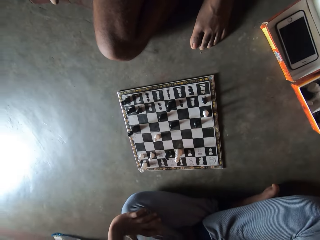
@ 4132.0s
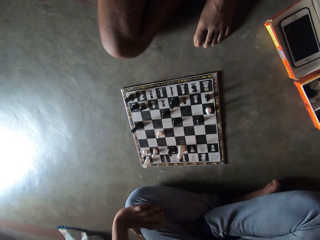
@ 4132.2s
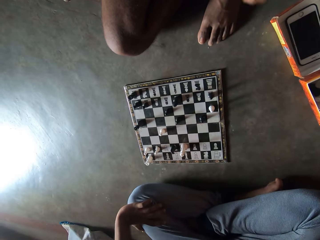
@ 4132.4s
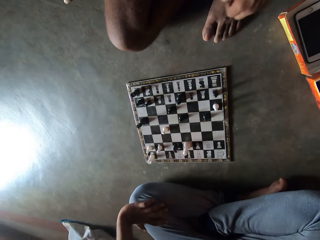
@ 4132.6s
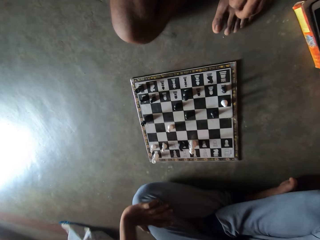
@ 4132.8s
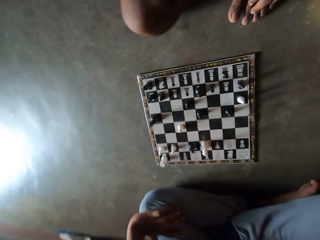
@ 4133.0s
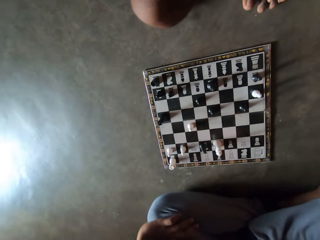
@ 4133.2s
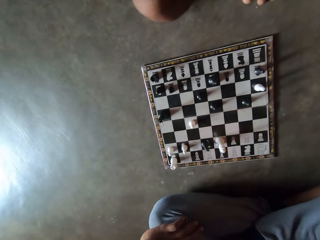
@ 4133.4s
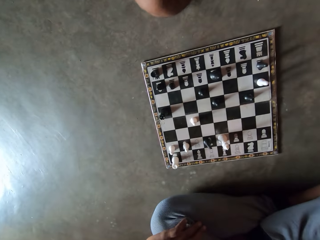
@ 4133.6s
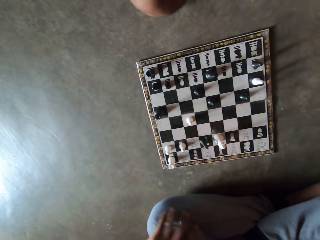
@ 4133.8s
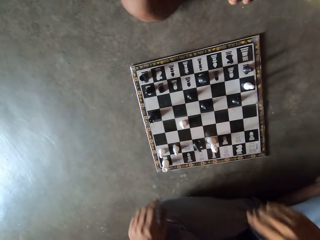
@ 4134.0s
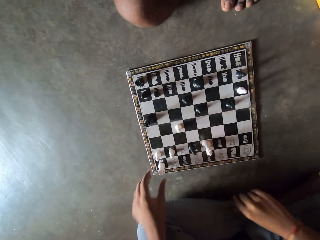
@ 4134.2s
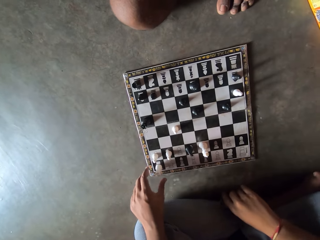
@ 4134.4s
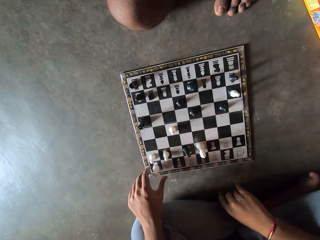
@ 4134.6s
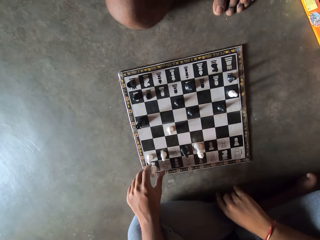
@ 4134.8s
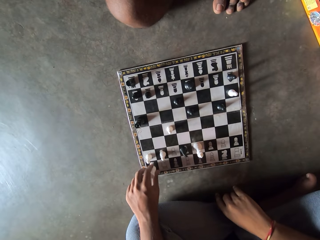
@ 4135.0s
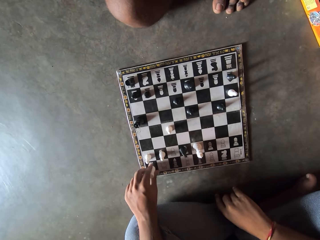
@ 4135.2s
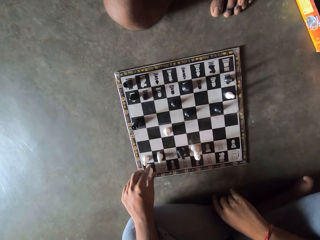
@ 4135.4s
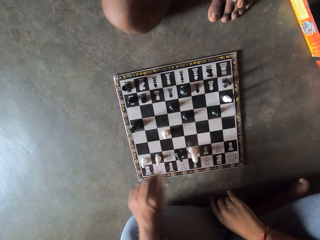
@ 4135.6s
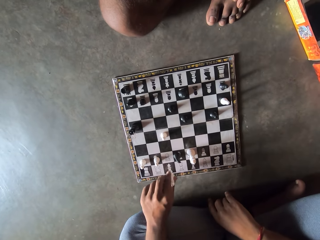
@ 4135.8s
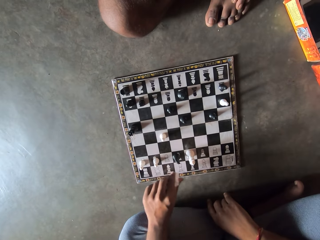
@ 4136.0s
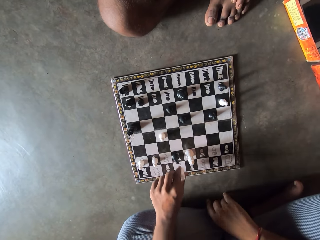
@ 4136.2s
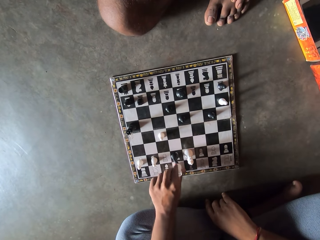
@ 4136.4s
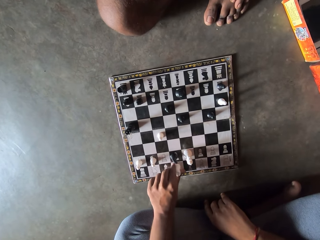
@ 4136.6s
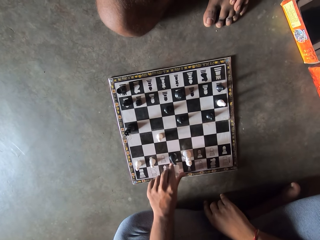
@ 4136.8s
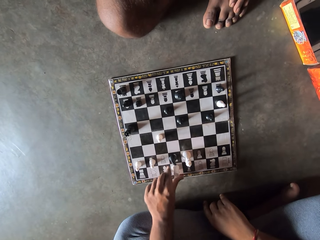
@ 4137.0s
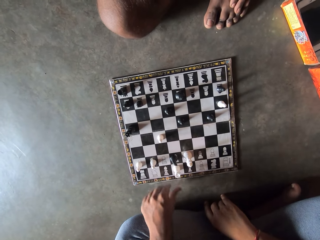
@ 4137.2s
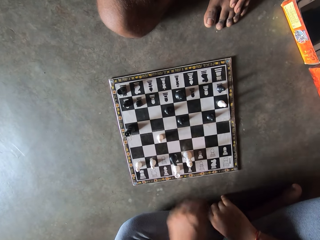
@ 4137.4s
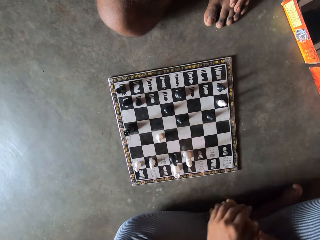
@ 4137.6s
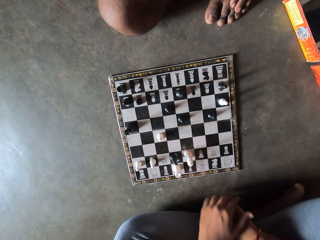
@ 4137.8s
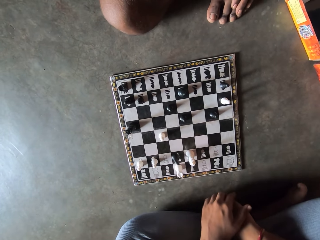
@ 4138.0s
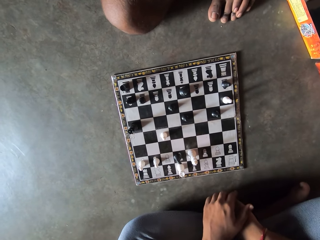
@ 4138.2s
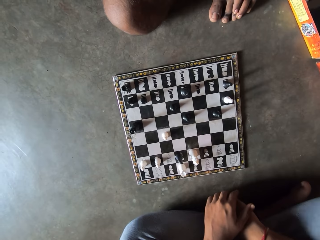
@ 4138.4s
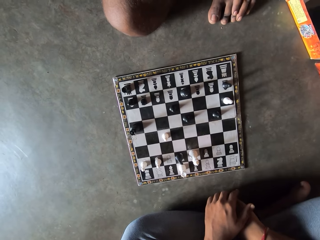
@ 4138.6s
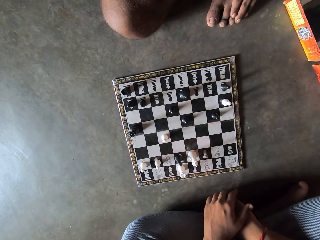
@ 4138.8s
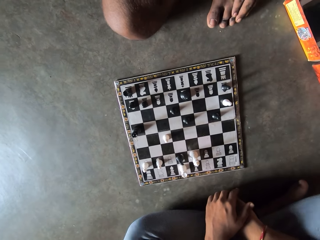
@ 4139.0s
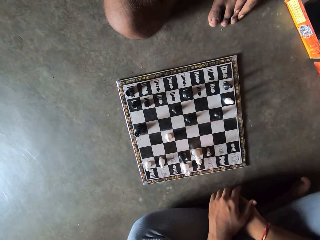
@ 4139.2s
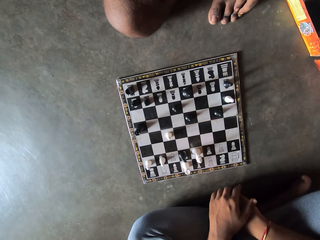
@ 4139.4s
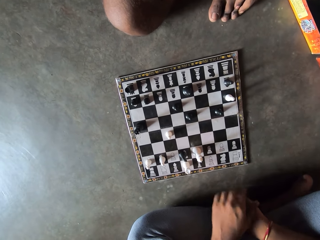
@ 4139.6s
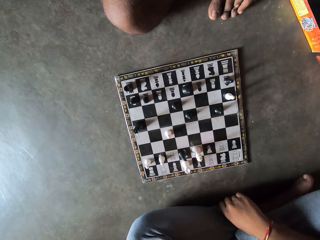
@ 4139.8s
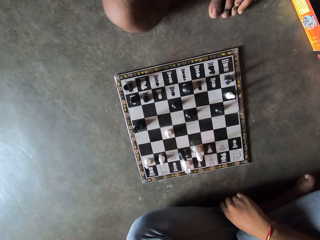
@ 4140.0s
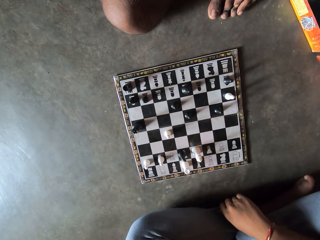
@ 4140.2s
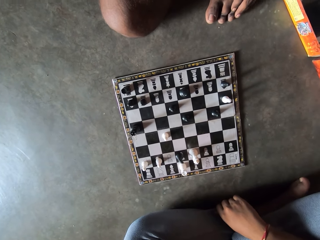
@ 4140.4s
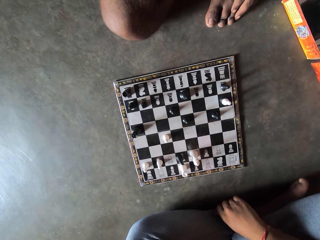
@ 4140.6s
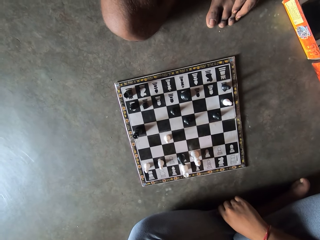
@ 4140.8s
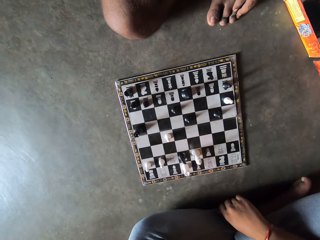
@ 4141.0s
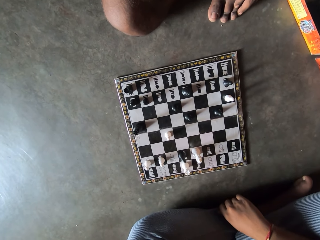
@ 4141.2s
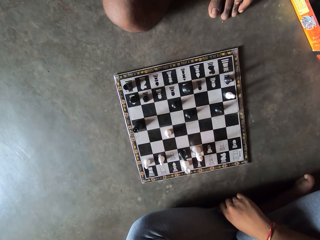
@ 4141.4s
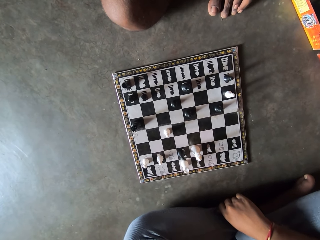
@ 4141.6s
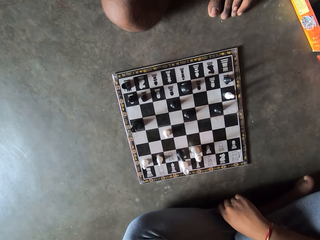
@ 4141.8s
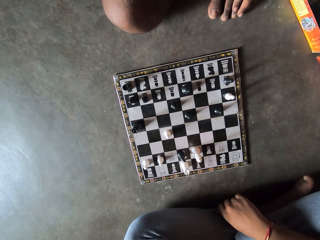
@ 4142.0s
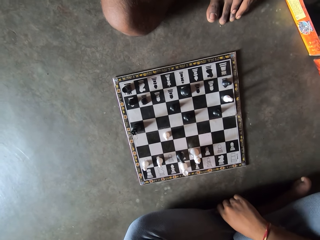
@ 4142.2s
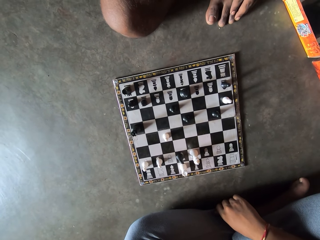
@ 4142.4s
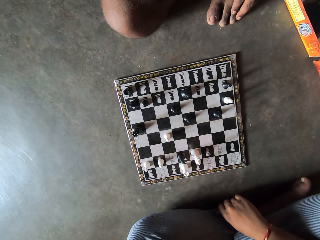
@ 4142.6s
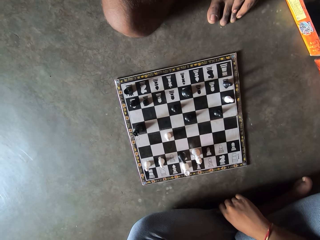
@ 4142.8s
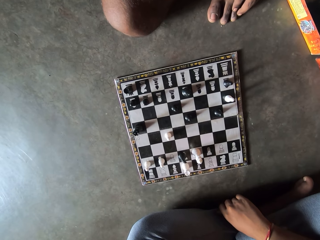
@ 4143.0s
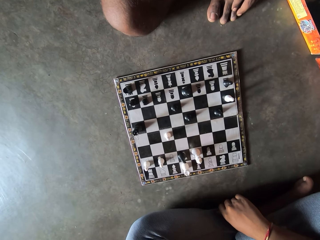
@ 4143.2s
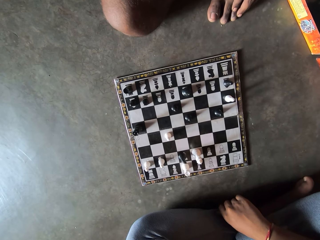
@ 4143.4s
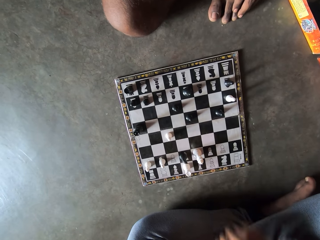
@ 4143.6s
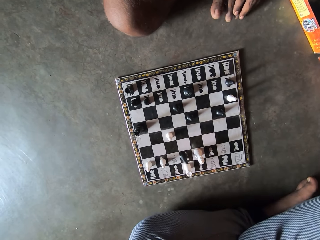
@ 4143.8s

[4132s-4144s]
The camera wearer moves the rook on the chessboard towards the right.

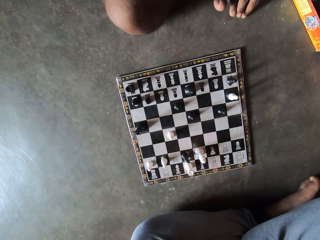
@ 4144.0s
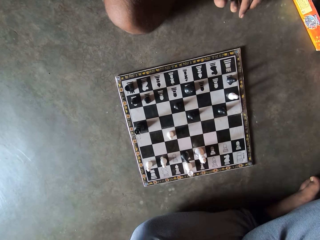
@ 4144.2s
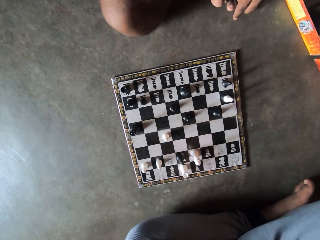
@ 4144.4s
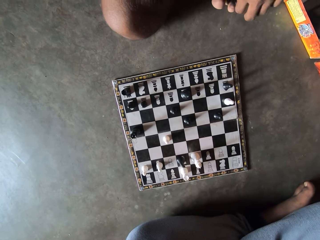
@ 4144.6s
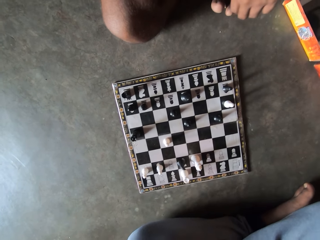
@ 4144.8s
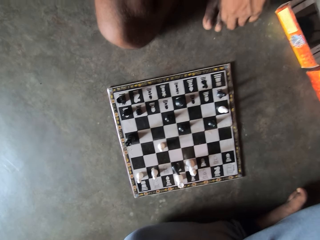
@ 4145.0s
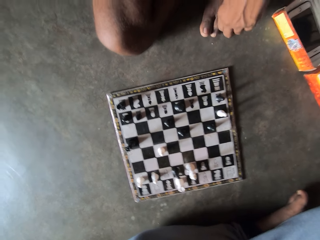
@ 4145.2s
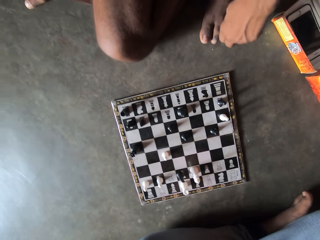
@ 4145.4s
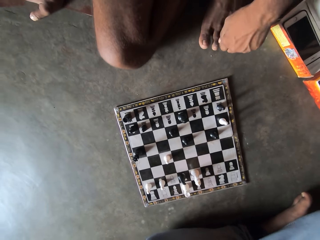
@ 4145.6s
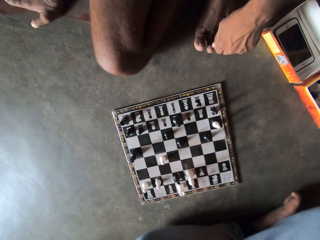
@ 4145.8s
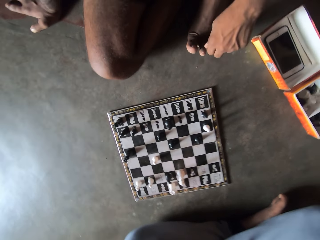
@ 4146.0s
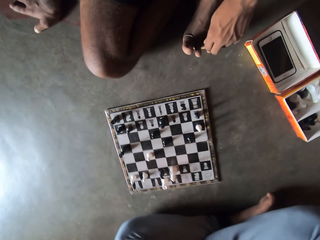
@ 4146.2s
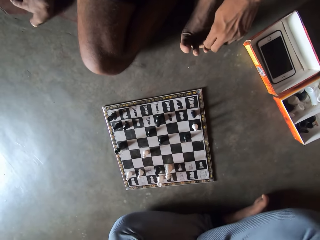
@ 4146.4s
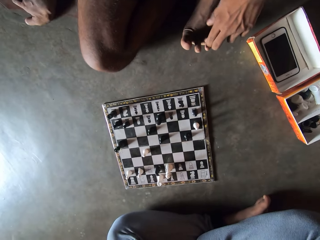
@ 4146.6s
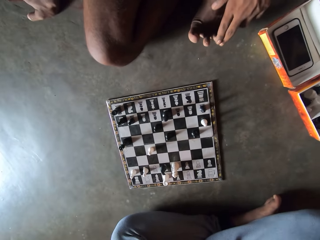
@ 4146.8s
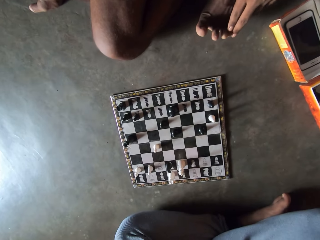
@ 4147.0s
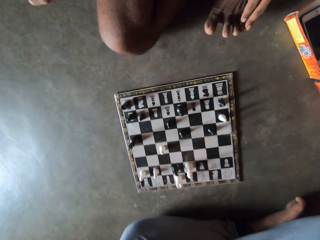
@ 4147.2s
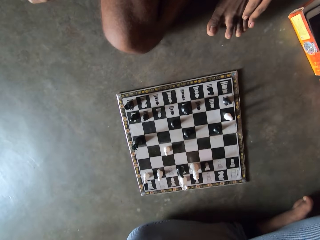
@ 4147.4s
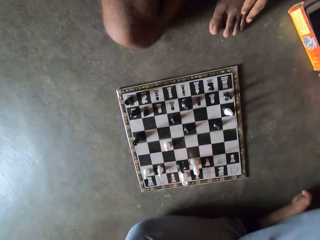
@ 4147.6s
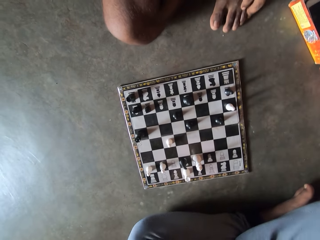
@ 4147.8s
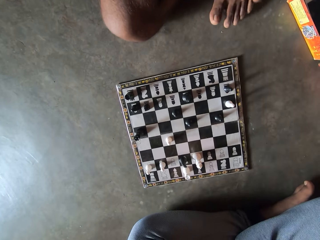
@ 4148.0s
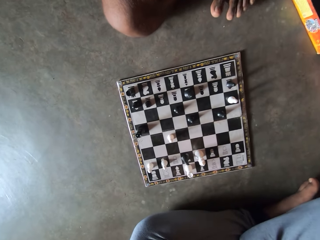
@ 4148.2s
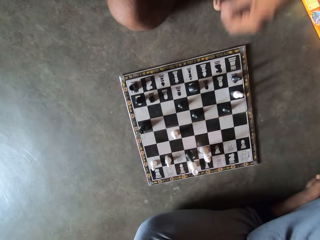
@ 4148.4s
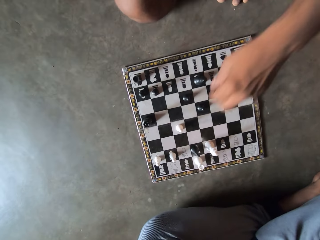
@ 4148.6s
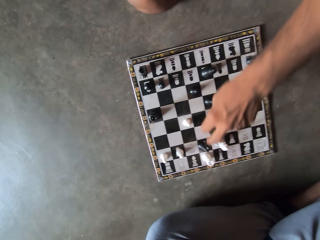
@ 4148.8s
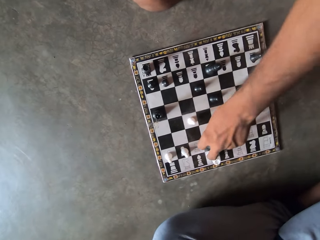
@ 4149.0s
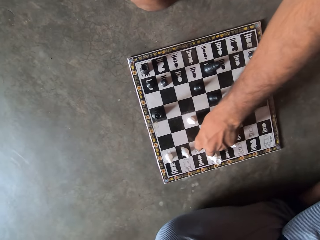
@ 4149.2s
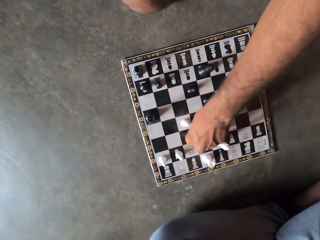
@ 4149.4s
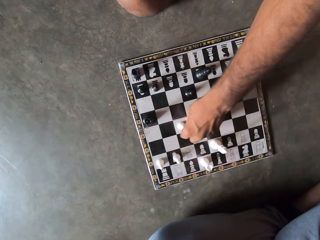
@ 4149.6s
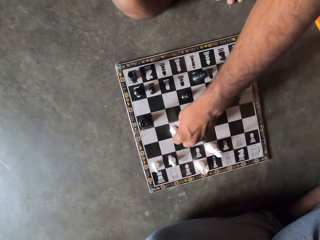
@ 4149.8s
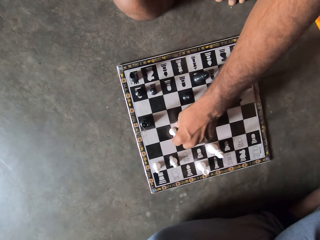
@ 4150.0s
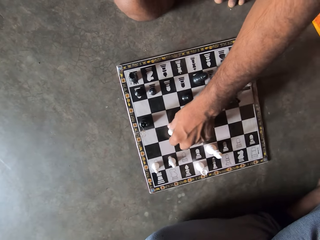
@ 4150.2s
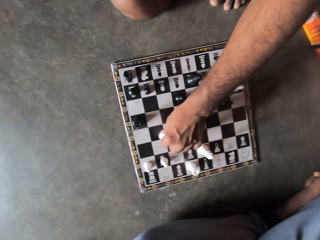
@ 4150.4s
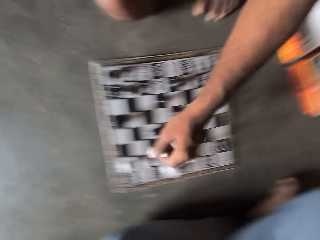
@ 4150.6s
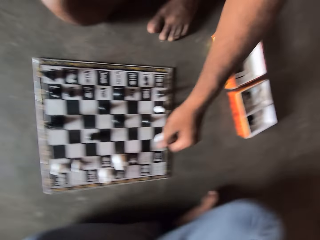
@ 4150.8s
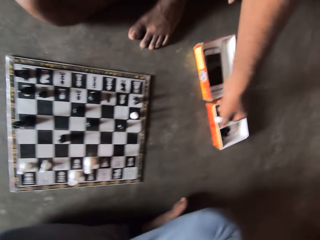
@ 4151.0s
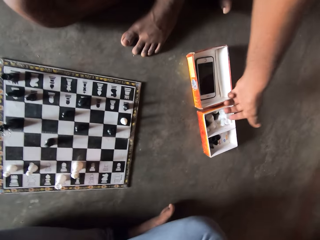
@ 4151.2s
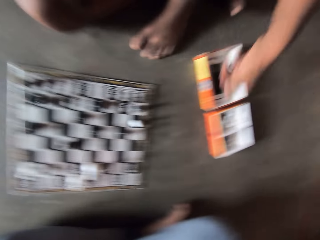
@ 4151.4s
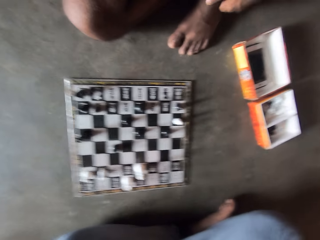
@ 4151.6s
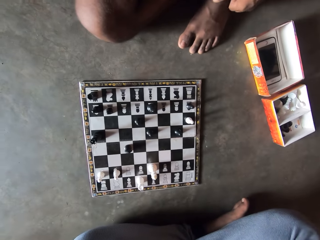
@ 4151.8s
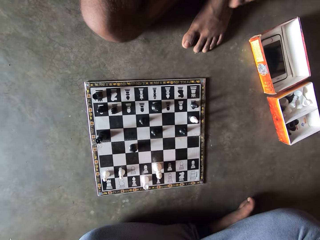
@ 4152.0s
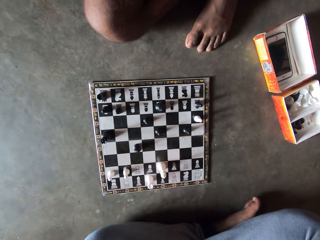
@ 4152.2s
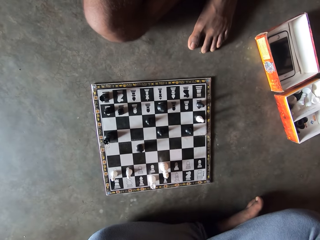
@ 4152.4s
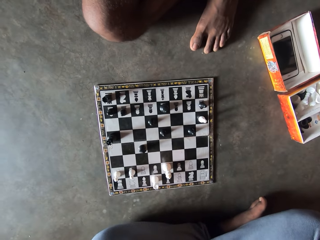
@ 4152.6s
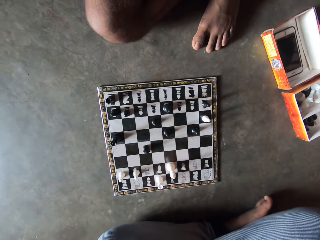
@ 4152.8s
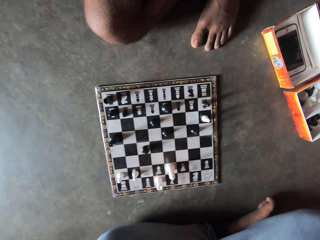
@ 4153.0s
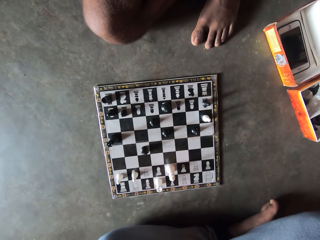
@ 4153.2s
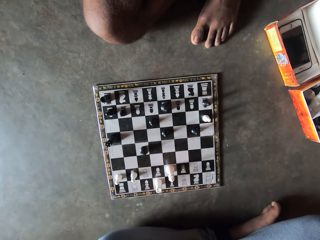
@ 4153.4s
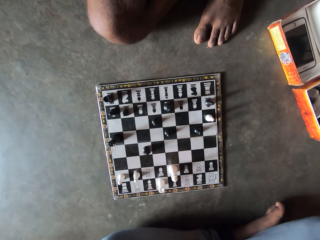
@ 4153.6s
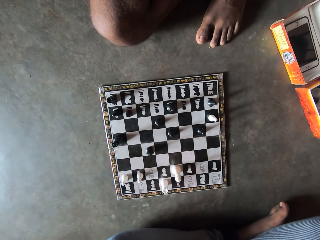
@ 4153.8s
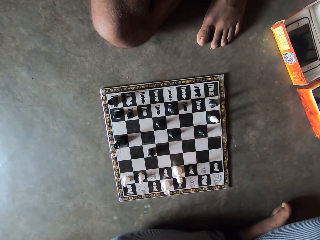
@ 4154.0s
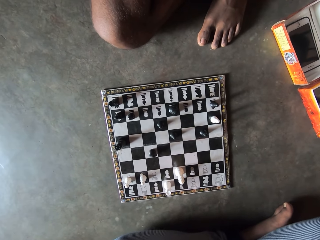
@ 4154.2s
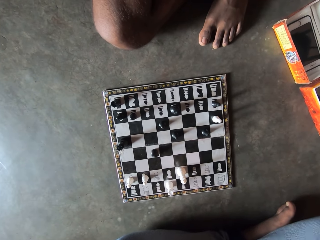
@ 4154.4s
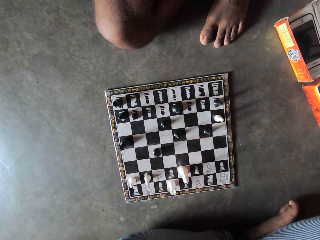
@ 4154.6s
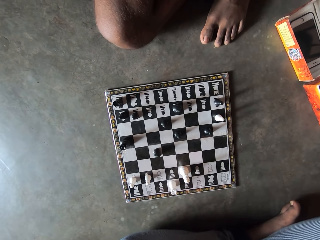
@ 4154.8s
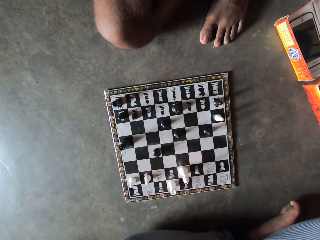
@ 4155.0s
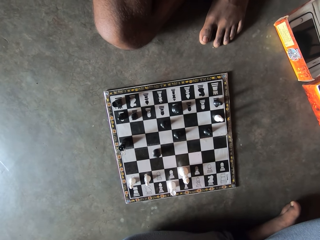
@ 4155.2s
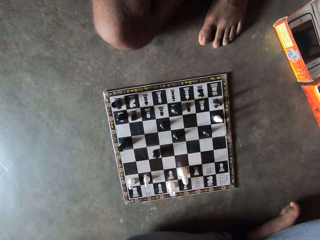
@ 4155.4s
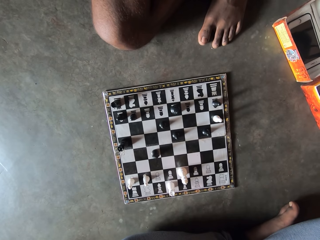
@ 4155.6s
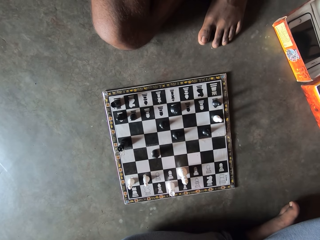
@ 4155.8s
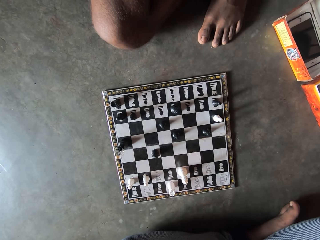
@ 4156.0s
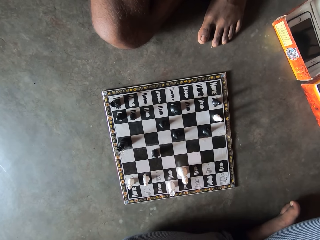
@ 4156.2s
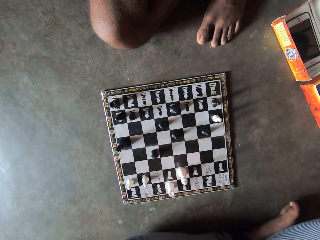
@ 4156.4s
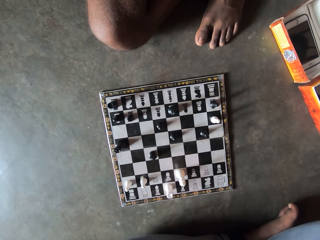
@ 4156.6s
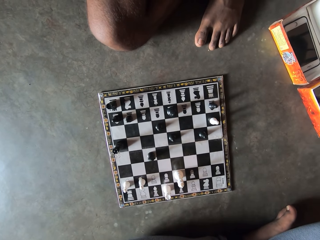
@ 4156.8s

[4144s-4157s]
A man plays a move. The man checks one of the camera wearer's pawns. The man picks up a game piece from the chess board and drops the game piece in the box.
